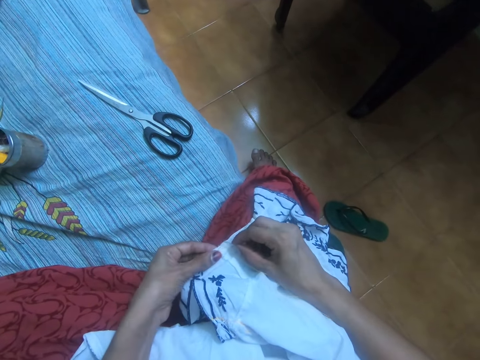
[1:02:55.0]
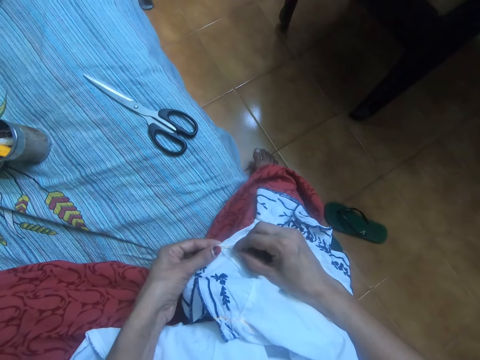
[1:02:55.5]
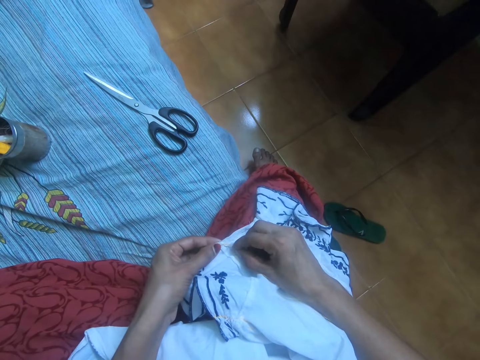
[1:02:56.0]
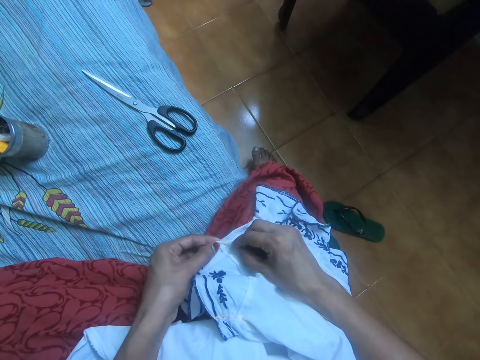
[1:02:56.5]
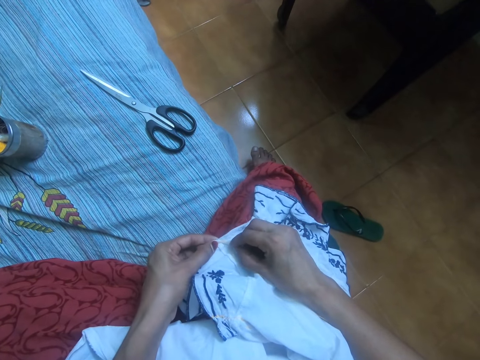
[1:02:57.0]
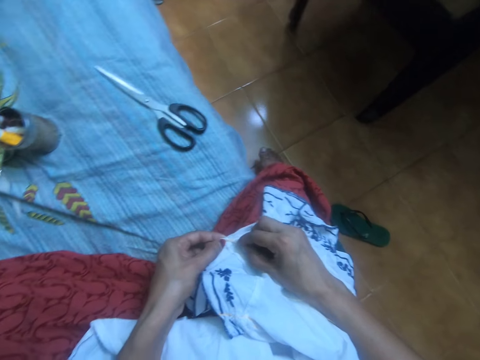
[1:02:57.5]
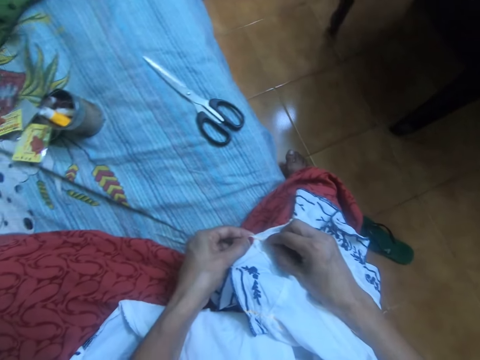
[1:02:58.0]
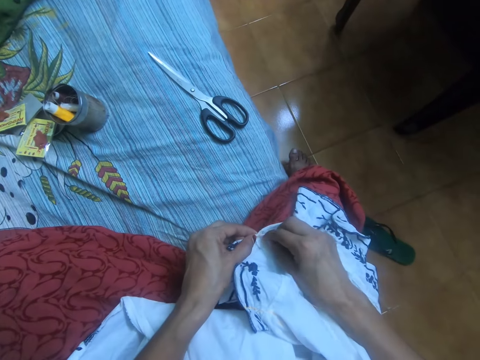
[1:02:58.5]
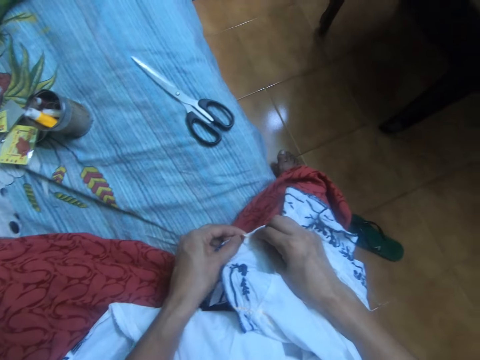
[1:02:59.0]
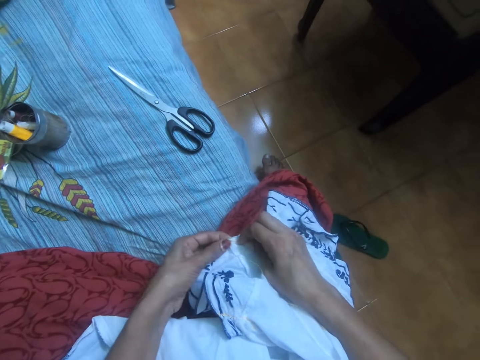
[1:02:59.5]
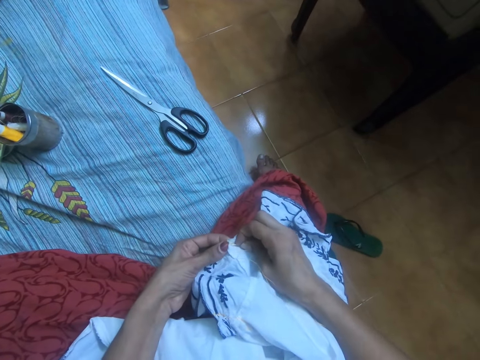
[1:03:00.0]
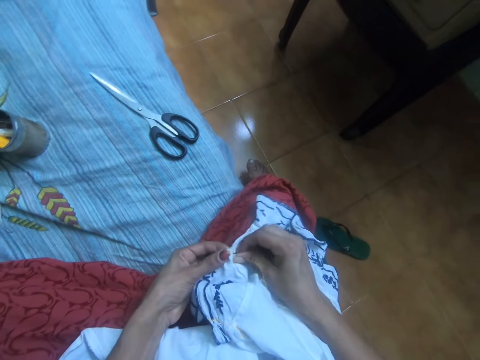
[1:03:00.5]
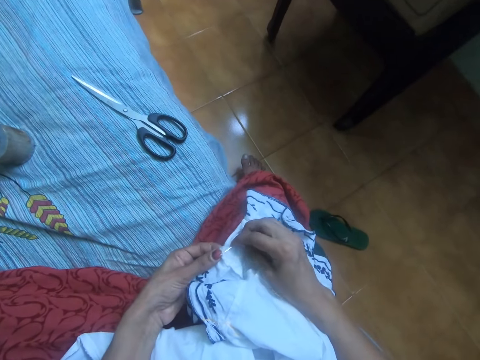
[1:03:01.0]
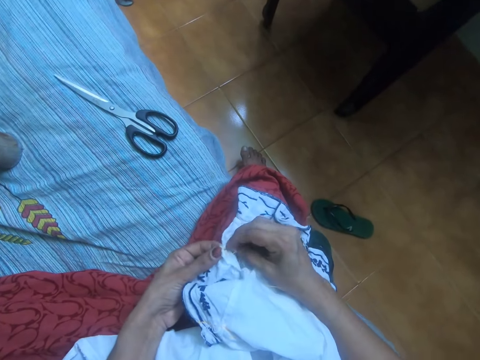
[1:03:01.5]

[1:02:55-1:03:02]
The camera wearer sews the cloth with the needle together with the thread.

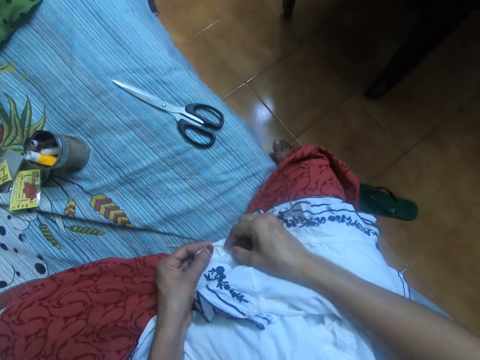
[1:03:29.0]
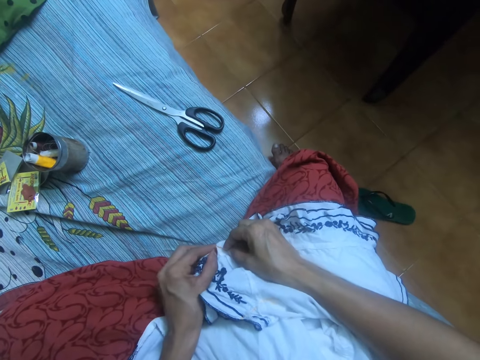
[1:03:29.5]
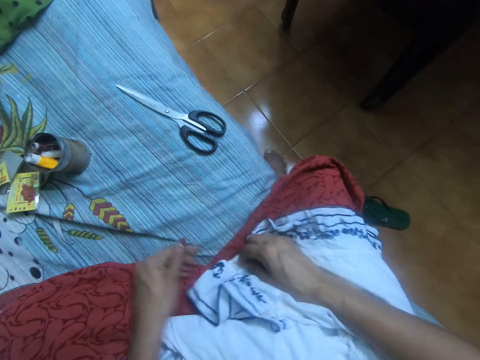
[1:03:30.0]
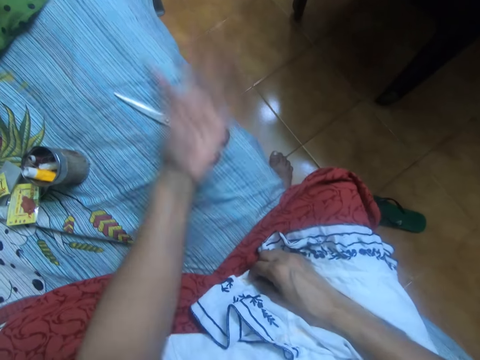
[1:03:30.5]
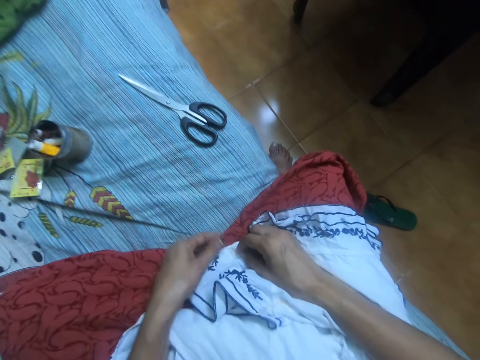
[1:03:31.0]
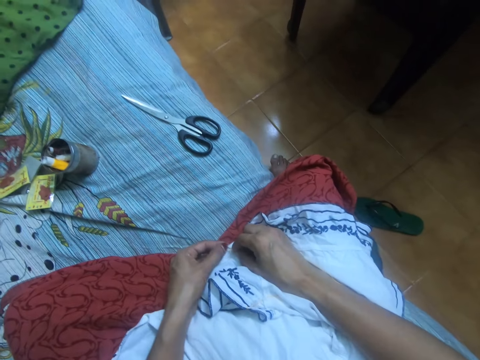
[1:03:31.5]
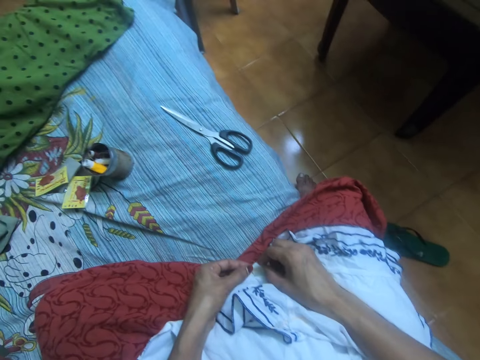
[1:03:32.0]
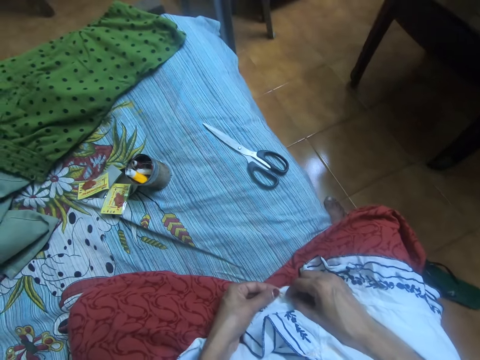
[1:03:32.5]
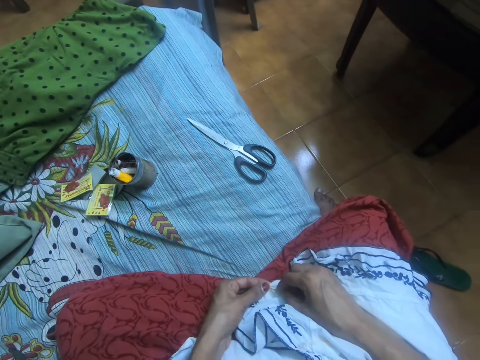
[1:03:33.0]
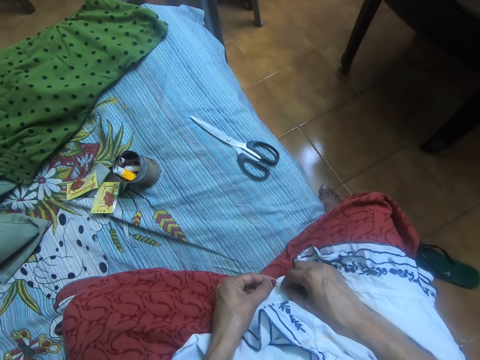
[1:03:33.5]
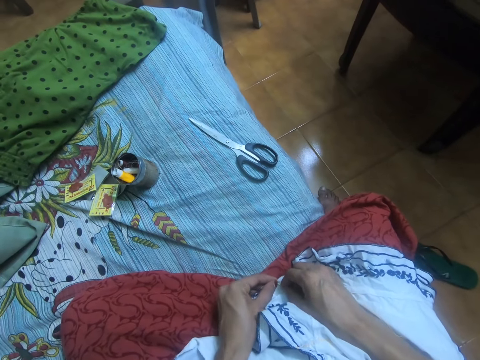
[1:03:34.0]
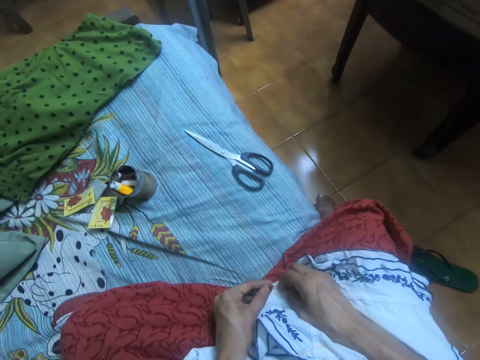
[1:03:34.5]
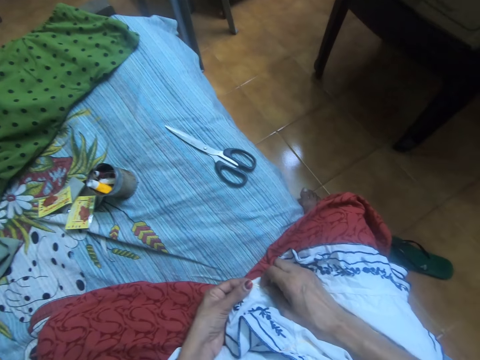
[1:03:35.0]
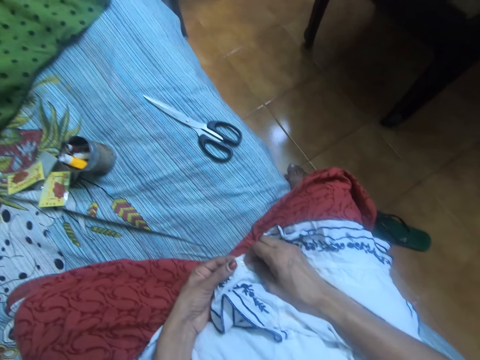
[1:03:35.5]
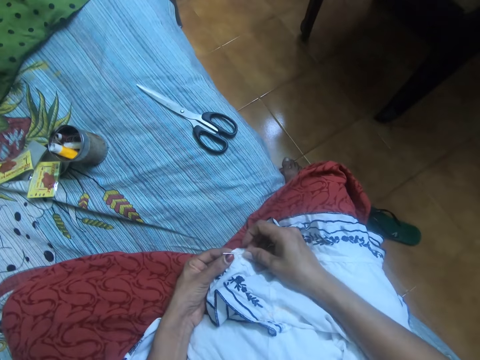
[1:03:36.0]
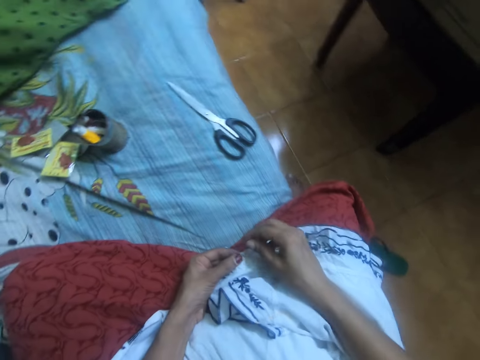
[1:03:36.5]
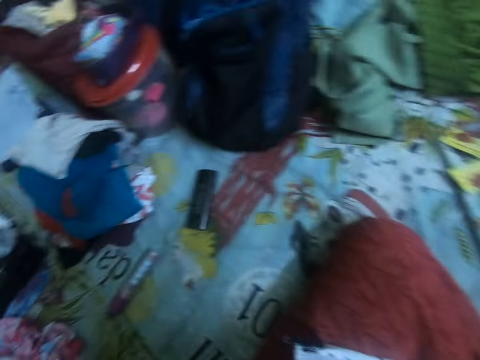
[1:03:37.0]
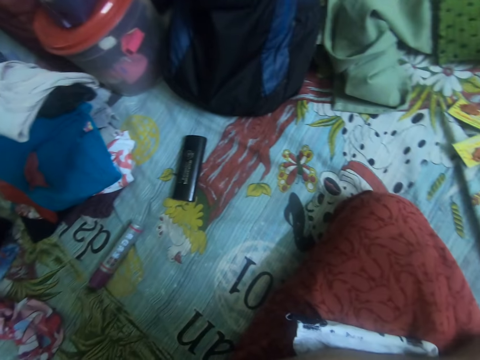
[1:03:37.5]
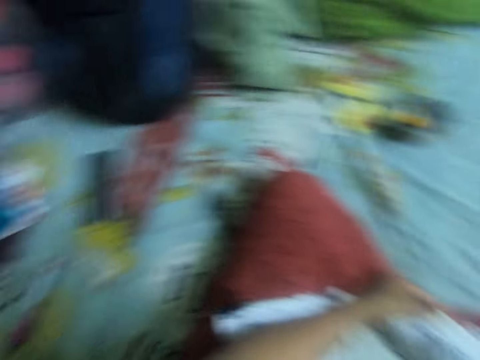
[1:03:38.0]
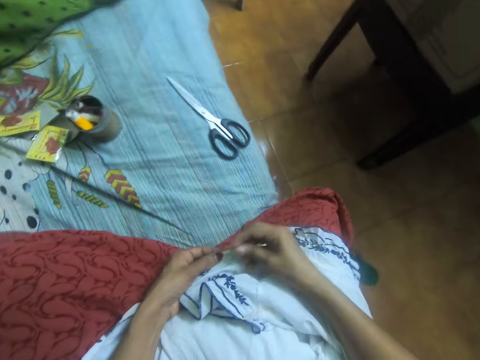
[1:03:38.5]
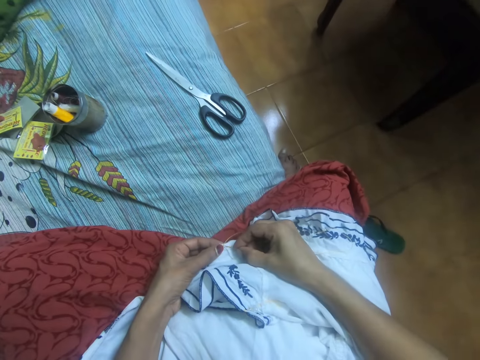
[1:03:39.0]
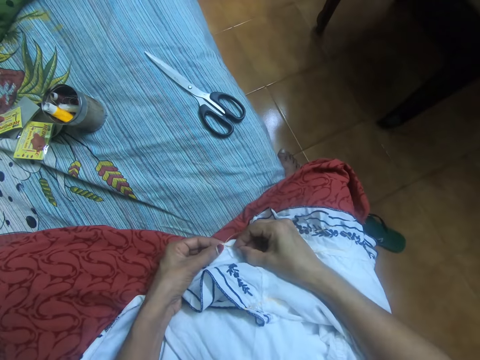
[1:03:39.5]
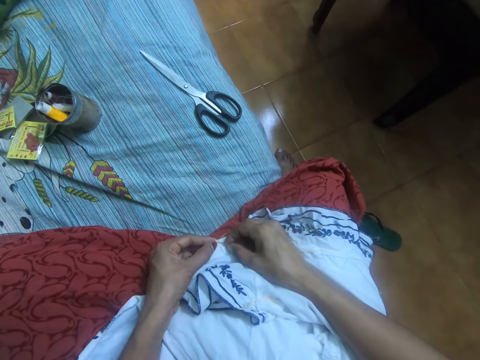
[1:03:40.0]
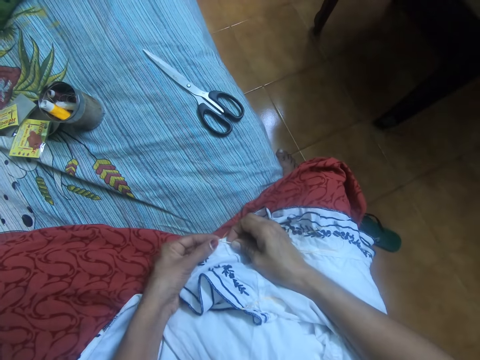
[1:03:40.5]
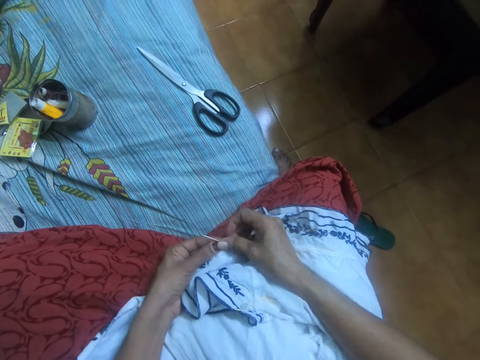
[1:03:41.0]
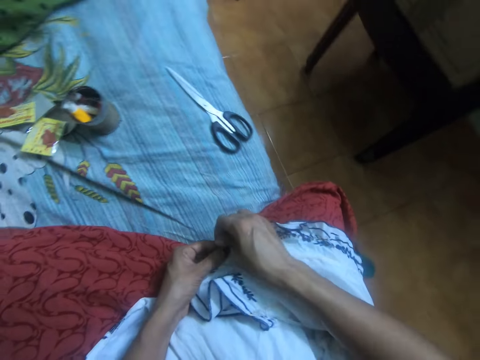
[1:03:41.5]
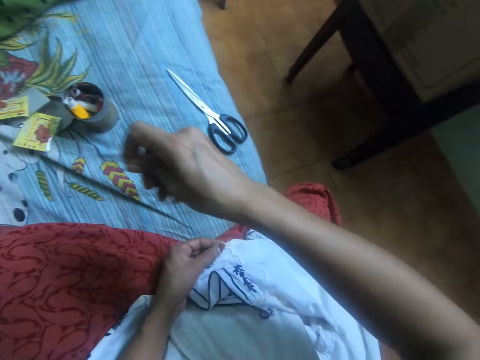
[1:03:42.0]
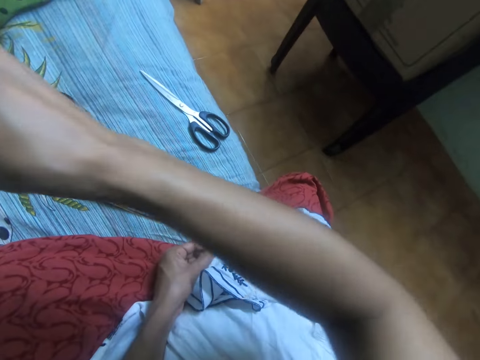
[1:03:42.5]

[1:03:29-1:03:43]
The camera wearer wipes a bed with her left hand. She holds the cloth with her left hand. She sews the cloth with the needle together with the thread. She looks around. She stitches the cloth.

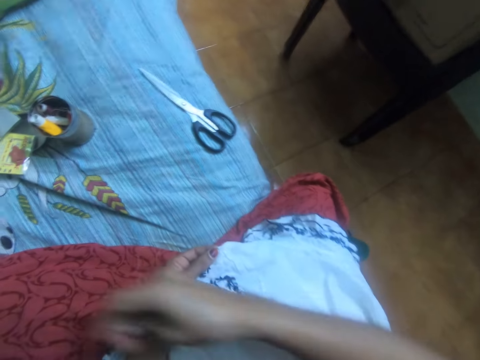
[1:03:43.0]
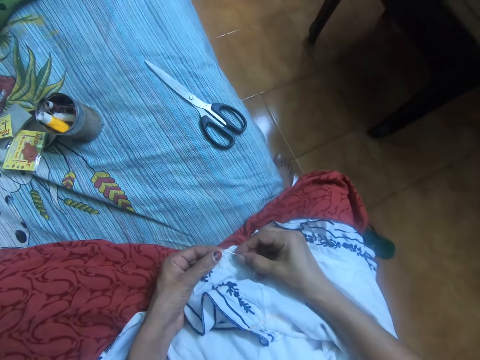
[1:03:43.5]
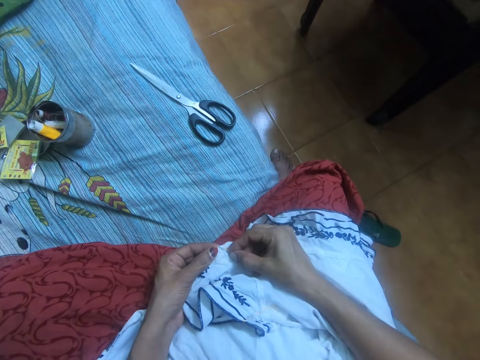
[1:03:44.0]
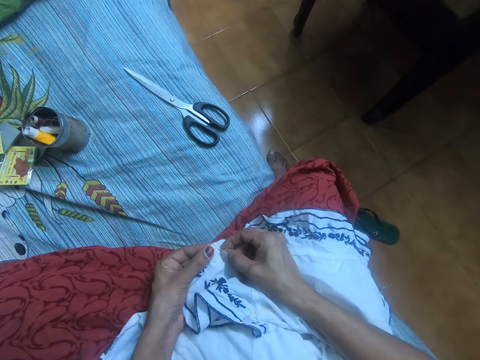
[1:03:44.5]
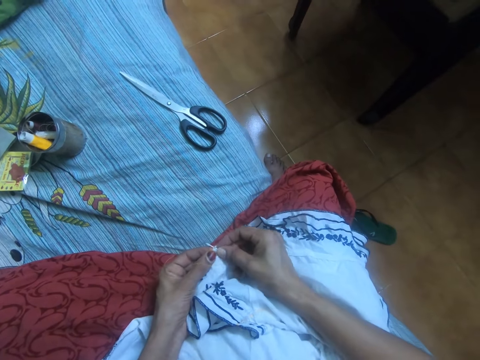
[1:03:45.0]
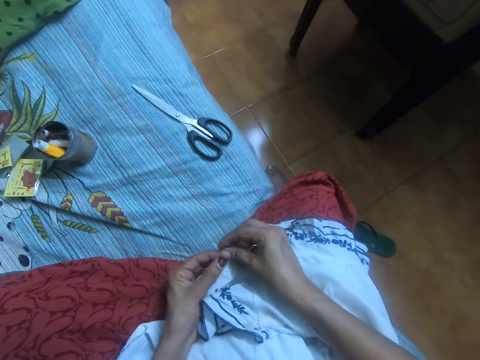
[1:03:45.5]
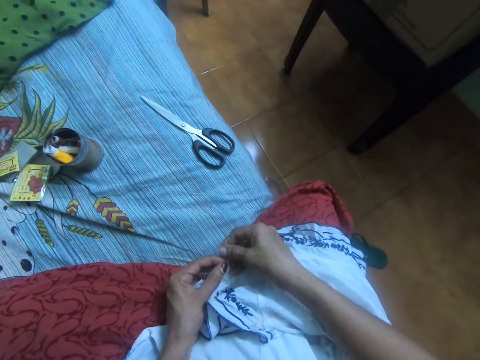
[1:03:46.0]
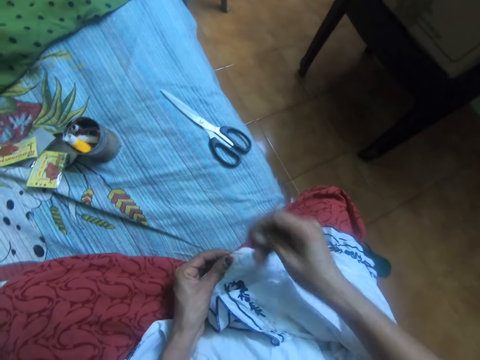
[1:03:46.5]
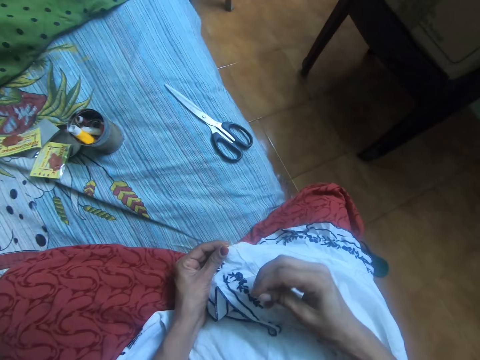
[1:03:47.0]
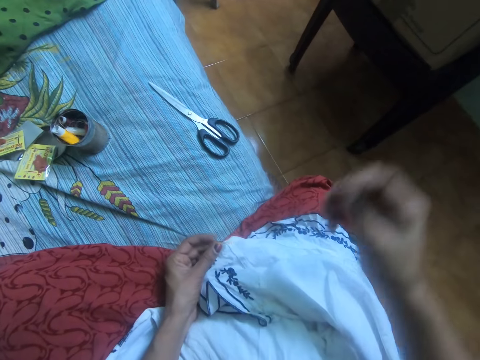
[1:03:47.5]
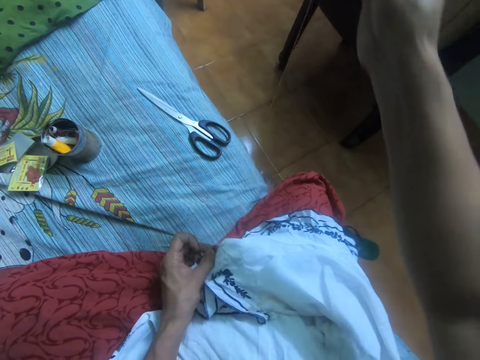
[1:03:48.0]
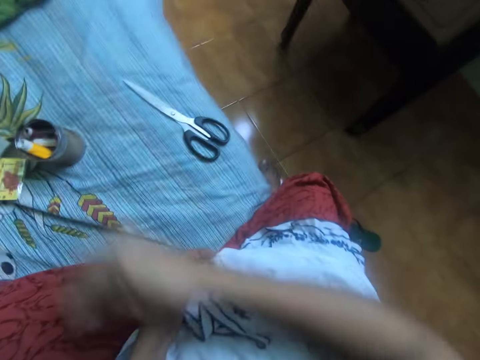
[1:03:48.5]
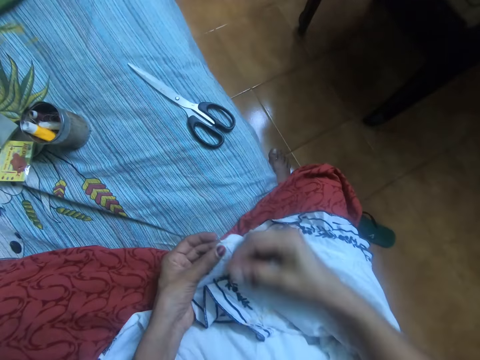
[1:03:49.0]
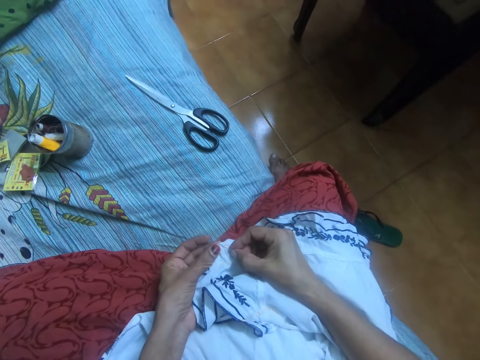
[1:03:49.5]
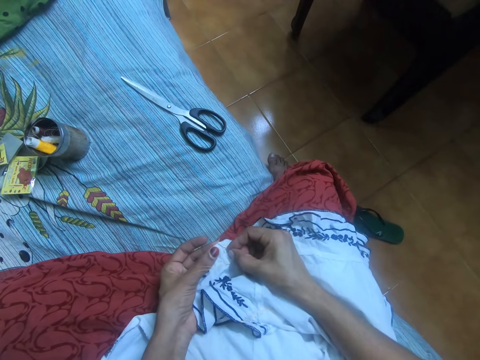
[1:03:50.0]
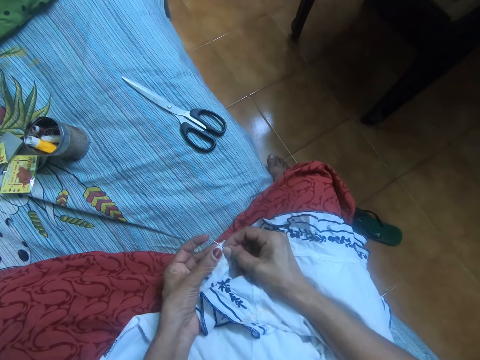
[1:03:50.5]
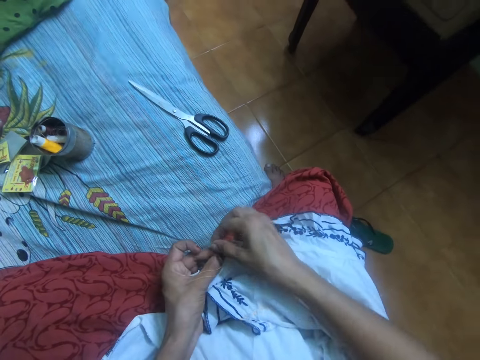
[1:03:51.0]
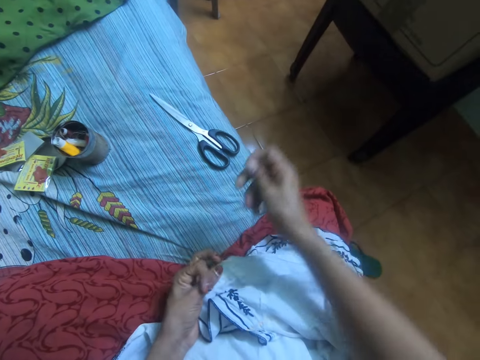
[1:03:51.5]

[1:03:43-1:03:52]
The camera wearer converses.
